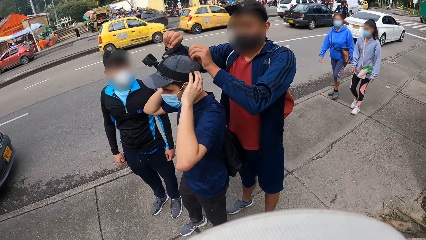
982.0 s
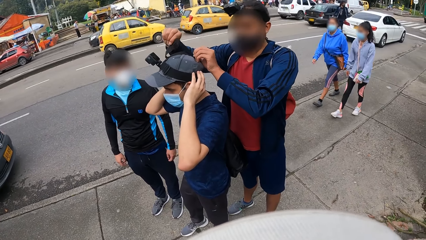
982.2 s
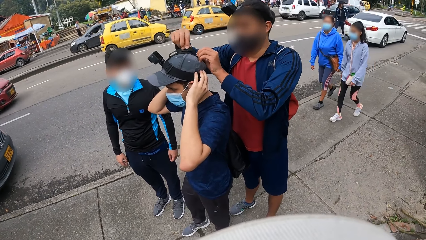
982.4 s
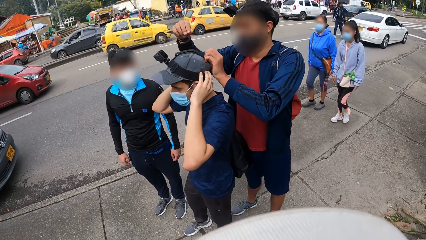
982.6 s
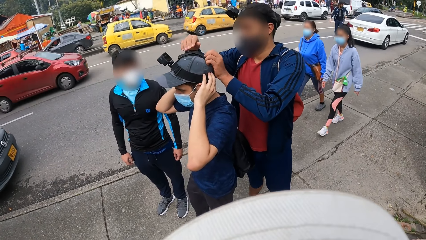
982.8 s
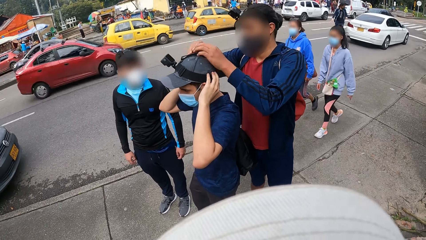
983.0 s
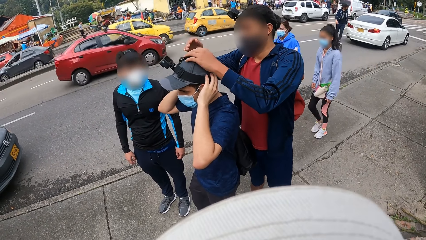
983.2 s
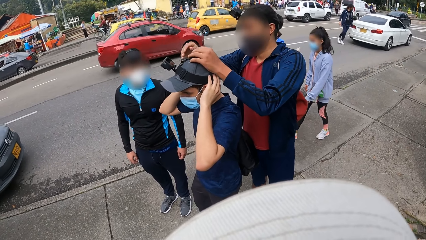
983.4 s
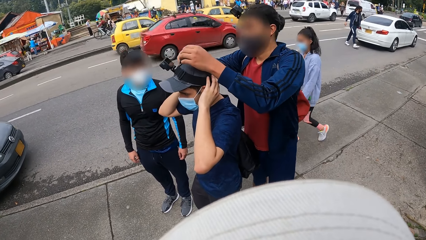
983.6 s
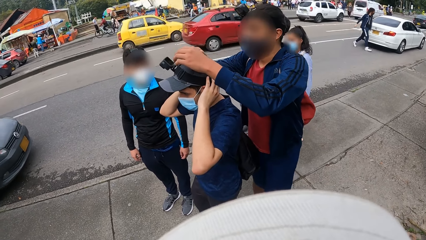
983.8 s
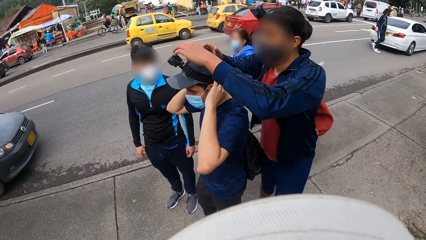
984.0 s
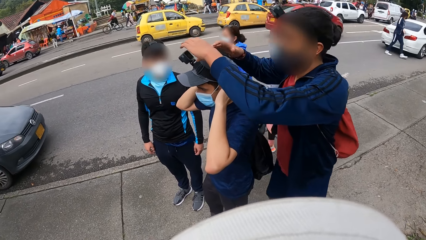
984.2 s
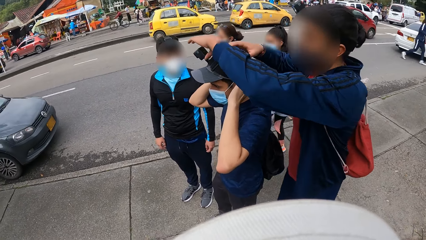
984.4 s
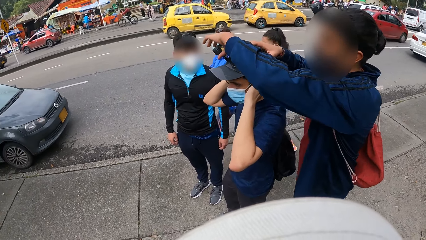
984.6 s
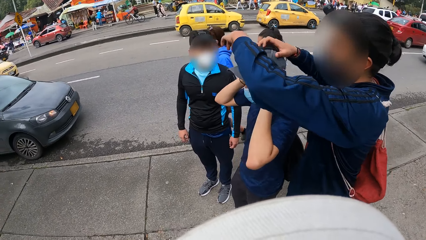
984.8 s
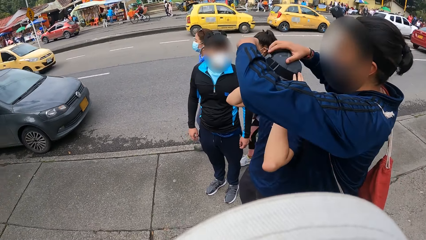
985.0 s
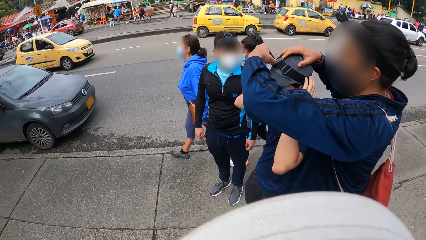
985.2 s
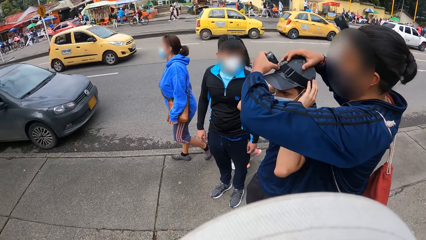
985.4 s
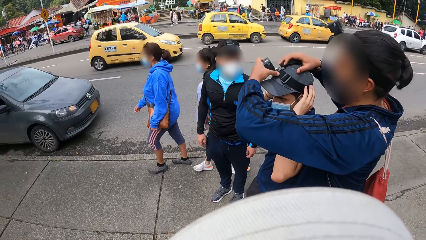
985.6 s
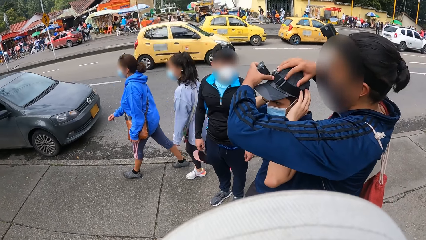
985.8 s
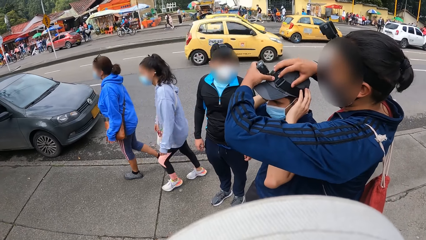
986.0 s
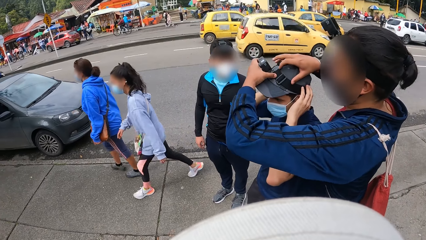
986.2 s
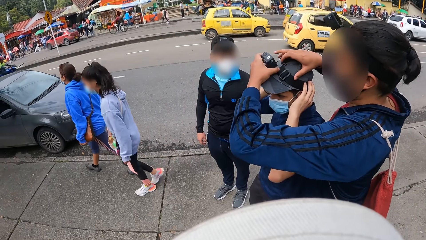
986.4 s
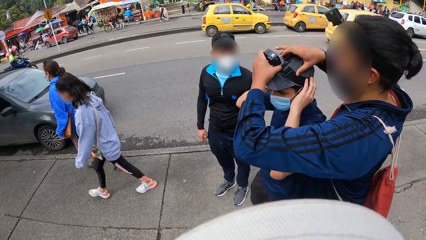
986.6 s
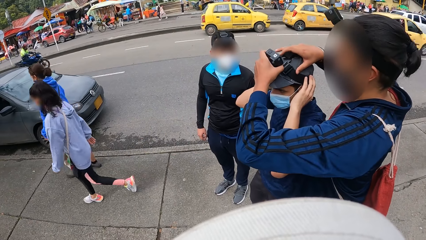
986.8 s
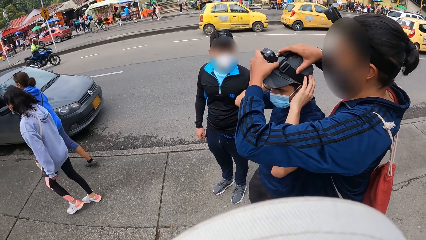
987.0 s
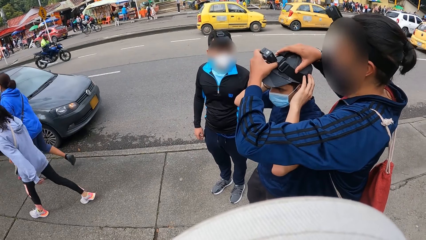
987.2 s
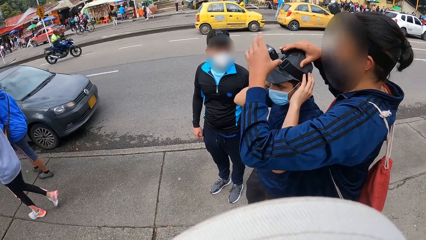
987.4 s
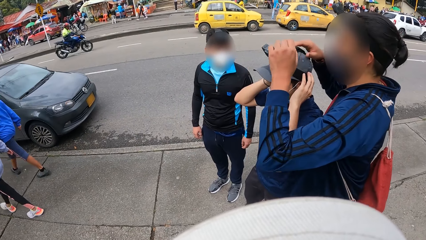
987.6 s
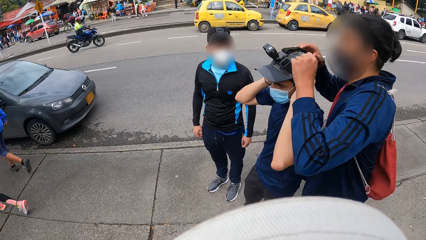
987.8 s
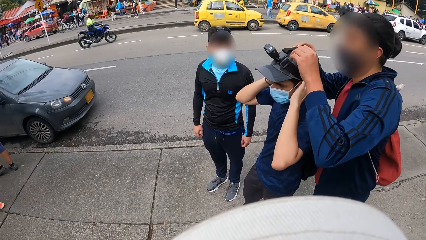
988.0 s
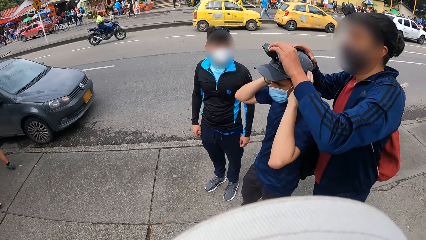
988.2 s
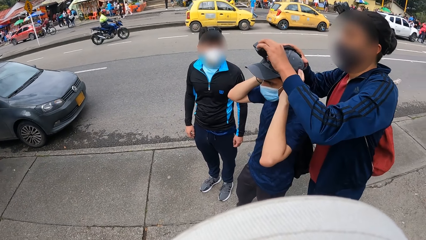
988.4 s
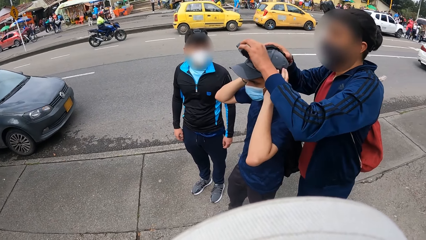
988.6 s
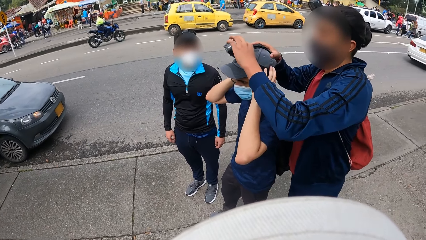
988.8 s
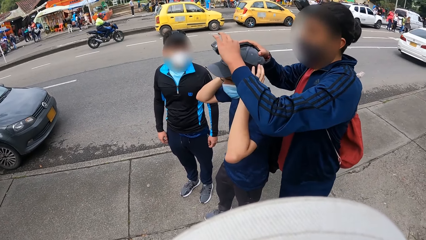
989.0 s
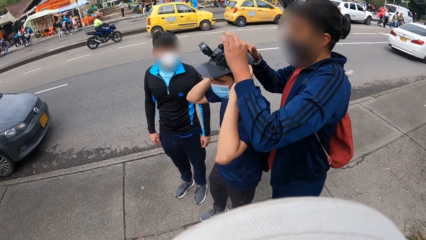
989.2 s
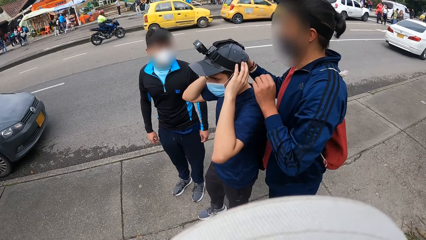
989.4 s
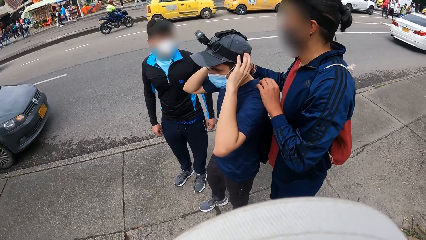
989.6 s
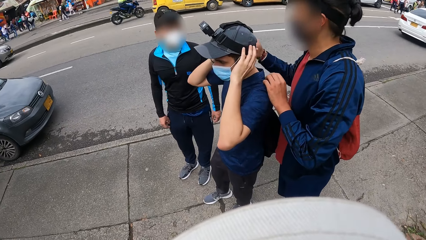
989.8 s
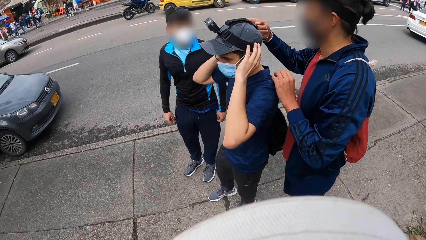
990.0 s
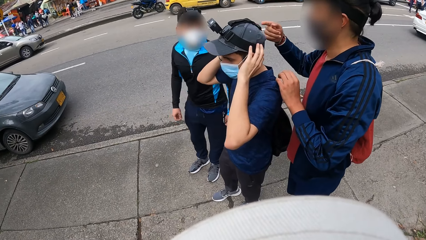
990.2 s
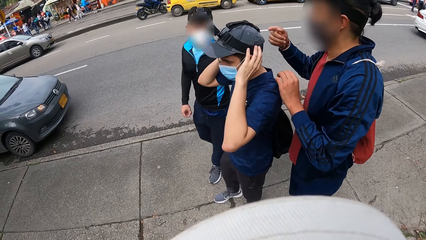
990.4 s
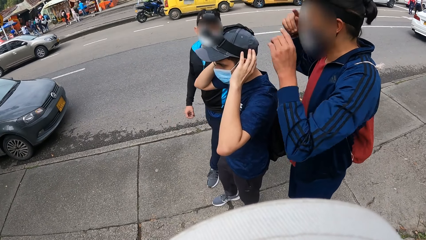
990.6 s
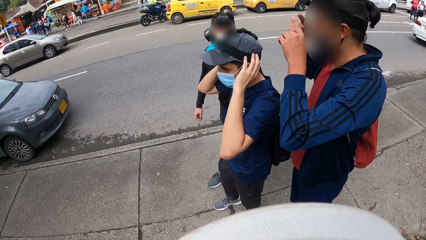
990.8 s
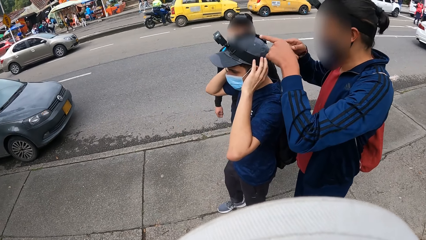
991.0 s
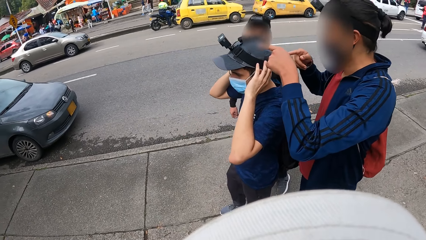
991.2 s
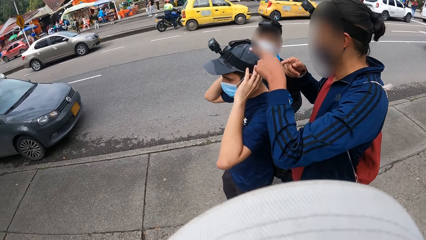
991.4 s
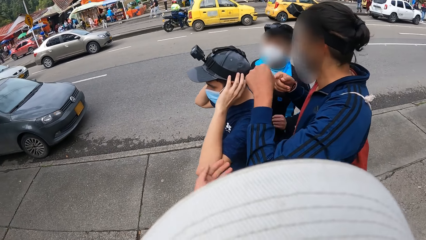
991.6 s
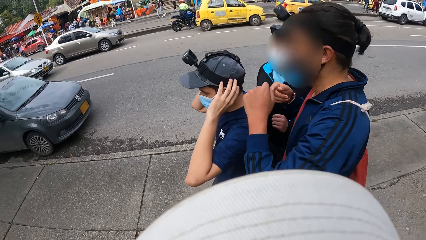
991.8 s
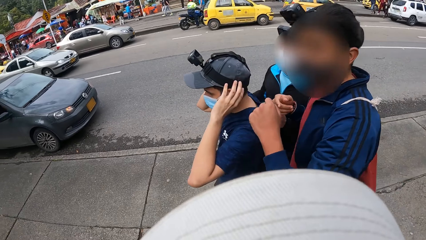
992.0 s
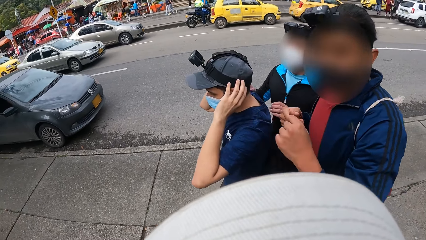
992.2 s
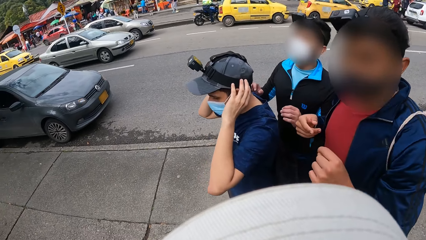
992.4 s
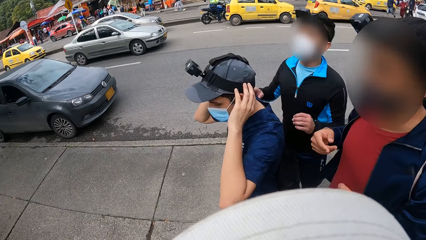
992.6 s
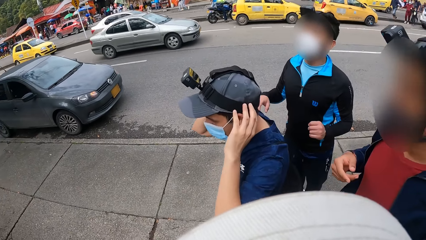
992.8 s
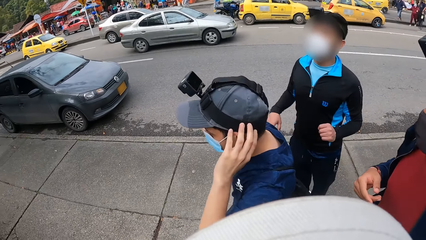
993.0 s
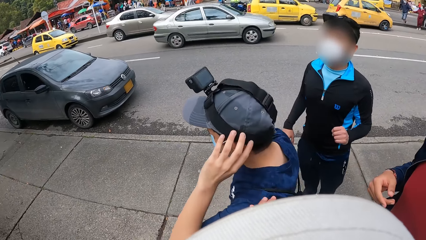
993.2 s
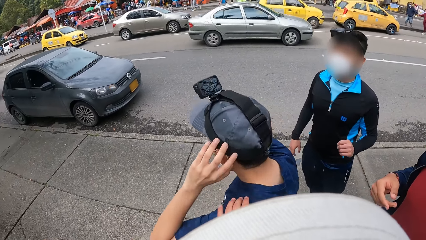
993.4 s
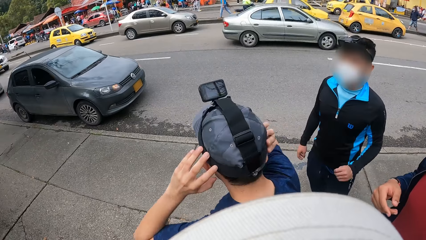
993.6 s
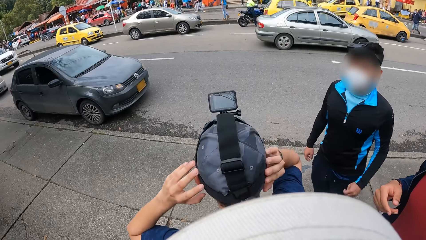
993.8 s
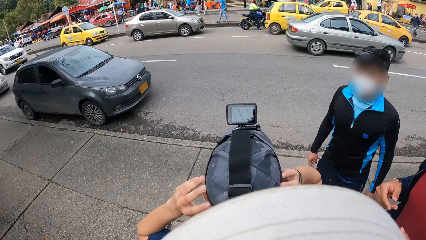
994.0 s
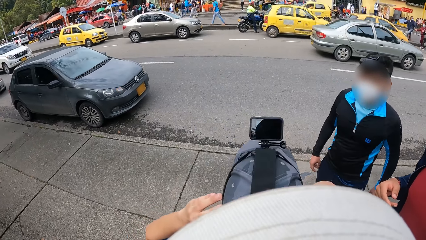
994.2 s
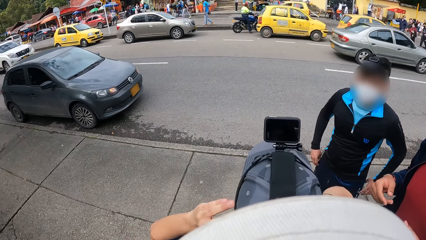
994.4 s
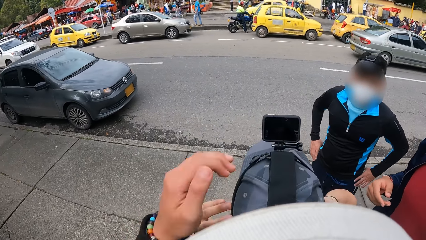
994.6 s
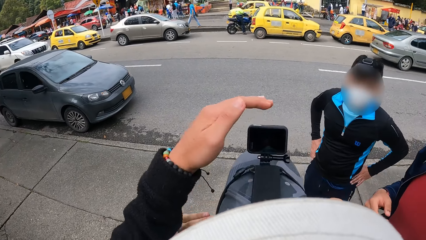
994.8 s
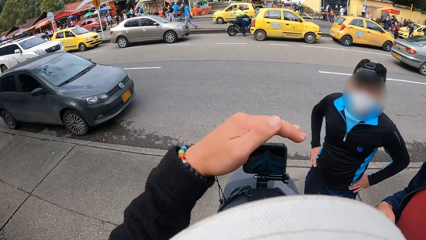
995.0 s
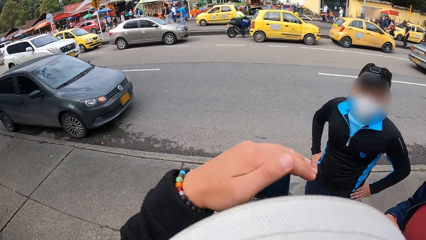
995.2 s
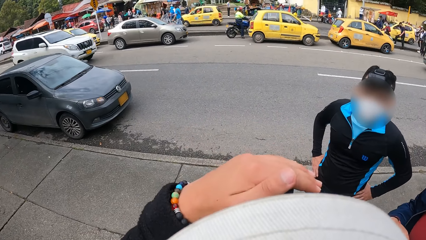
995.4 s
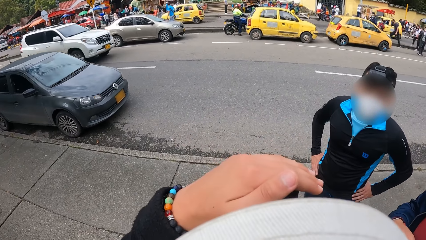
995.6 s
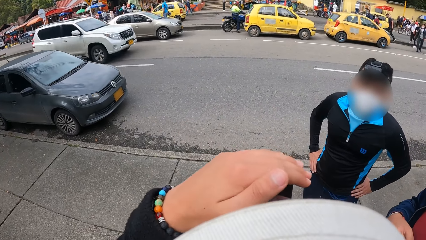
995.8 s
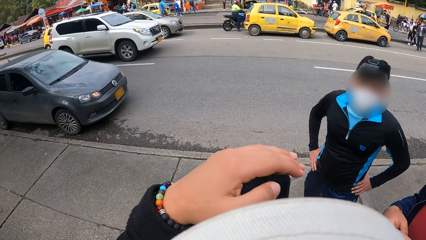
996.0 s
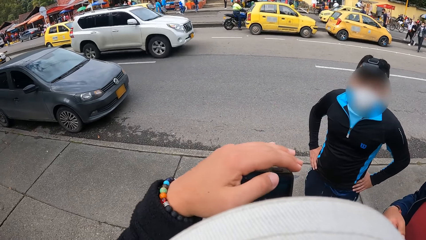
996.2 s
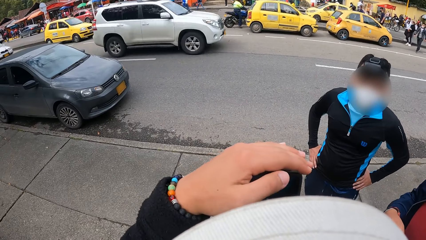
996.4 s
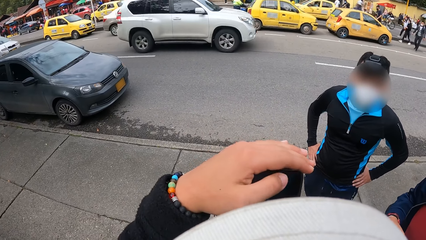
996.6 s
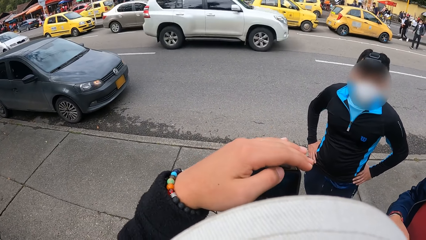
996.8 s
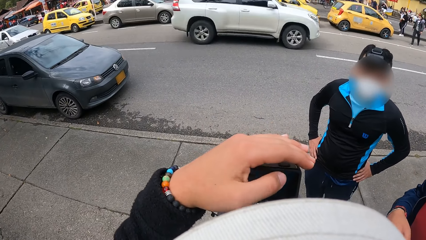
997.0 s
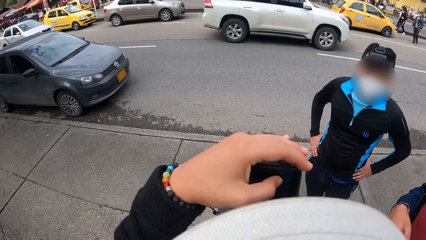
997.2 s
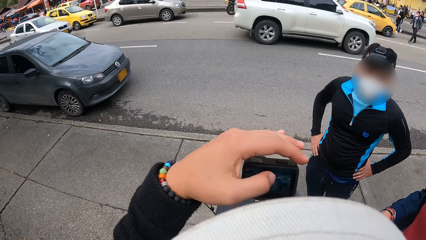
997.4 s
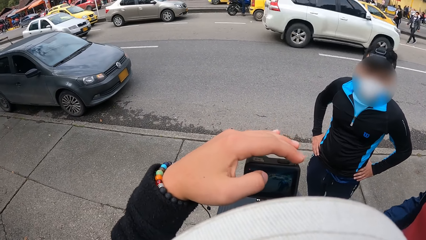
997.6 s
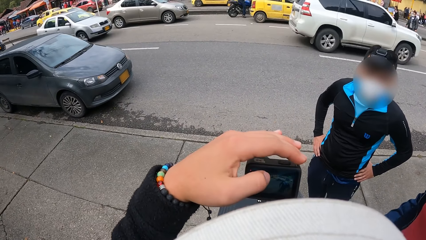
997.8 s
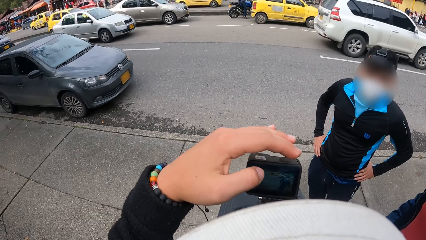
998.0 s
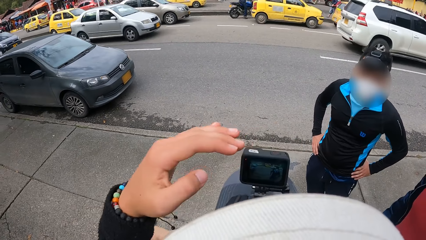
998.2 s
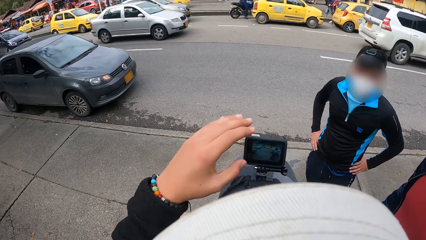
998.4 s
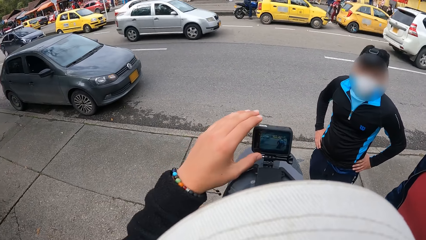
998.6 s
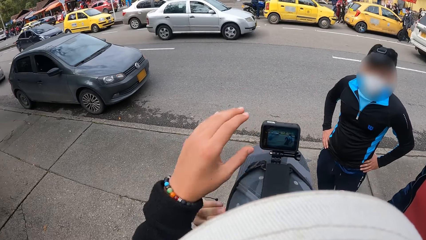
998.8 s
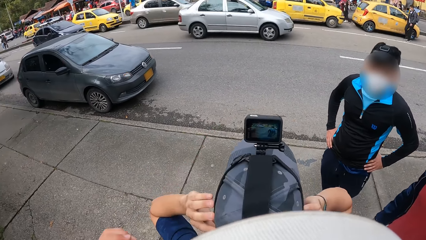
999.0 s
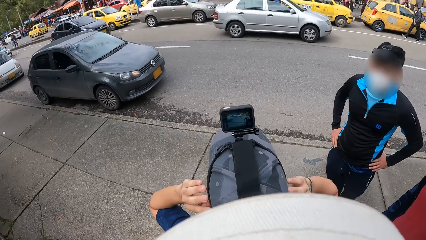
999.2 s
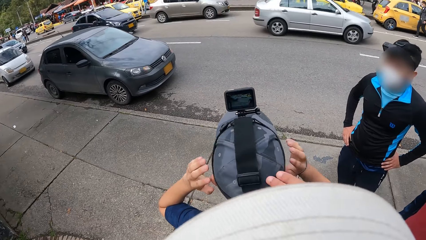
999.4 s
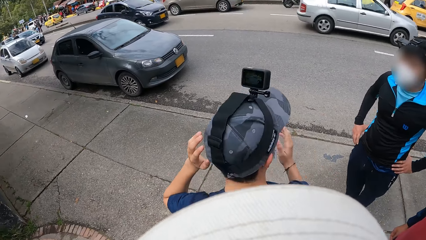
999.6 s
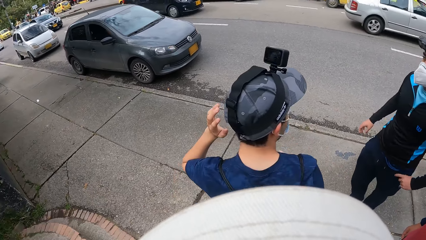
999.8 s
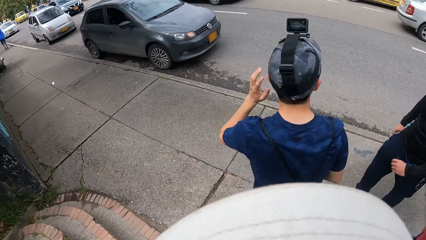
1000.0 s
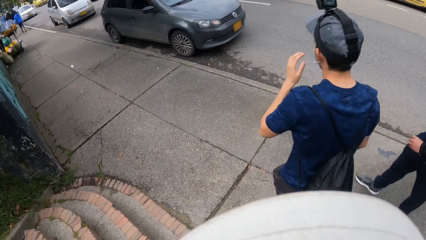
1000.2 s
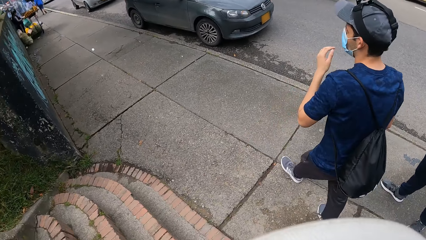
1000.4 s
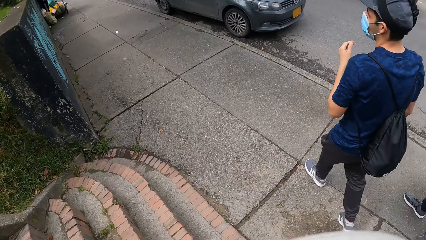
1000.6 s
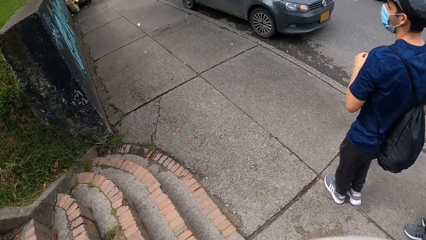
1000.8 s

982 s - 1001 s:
A man touches the camera on another man's head with his left hand. The first man adjusts the camera on the other man's head with his left hand. The first man drops his left hand on the other man's left shoulder. The camera wearer places his left hand on the other man's left shoulder. He holds the other man's shoulder. A third man puts both hands on his waist. The camera wearer moves his left hand forward. He touches the camera on the other man's head with his left hand. He holds the other man's camera. He presses the camera on the other man's head with his left thumb. He moves his hand back. He touches the other man's head with his right hand.
